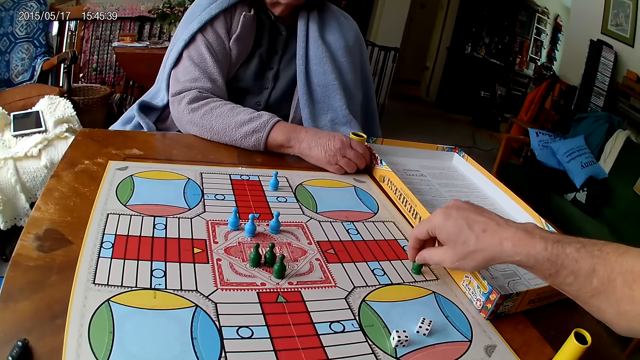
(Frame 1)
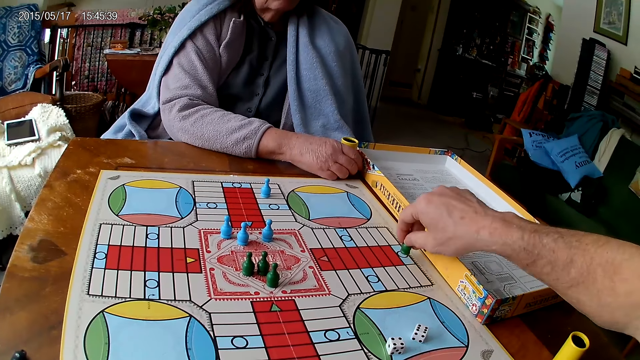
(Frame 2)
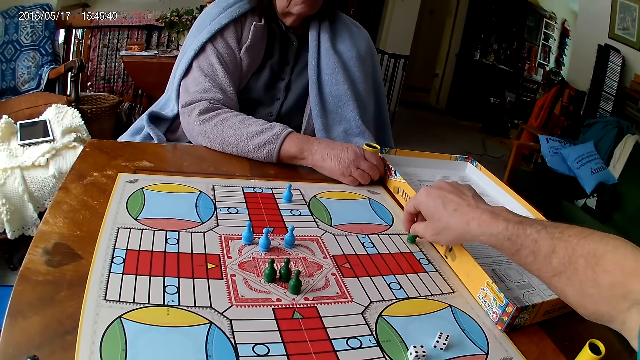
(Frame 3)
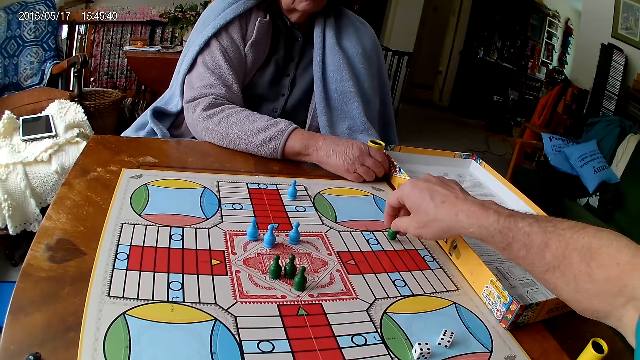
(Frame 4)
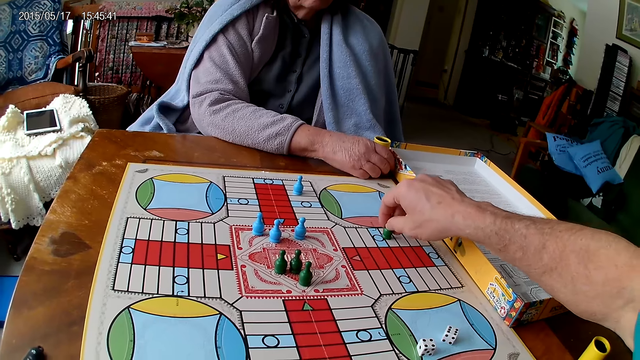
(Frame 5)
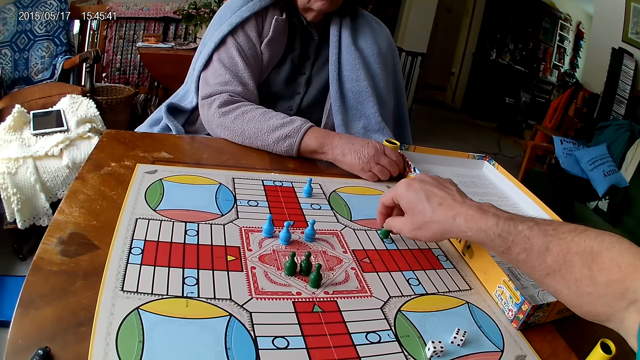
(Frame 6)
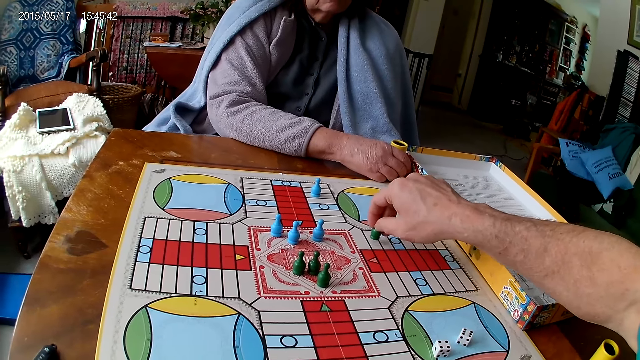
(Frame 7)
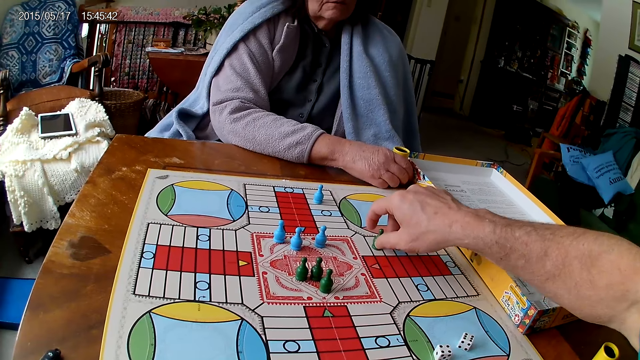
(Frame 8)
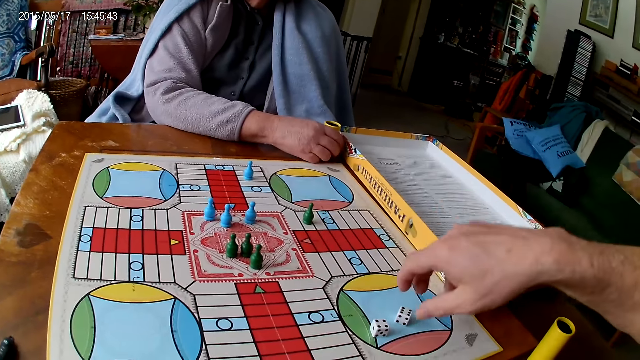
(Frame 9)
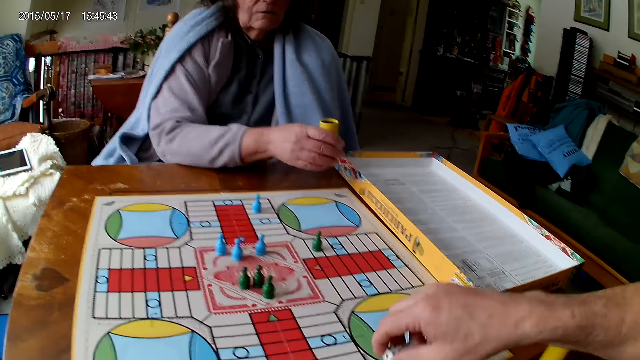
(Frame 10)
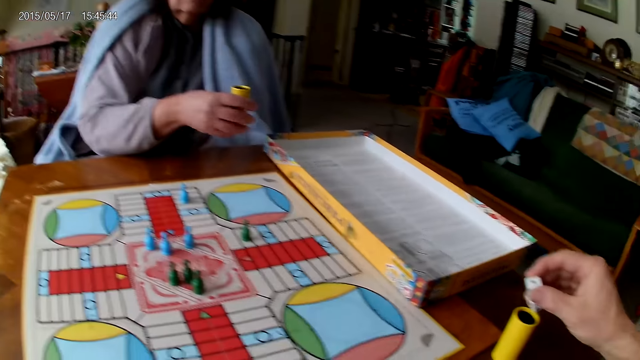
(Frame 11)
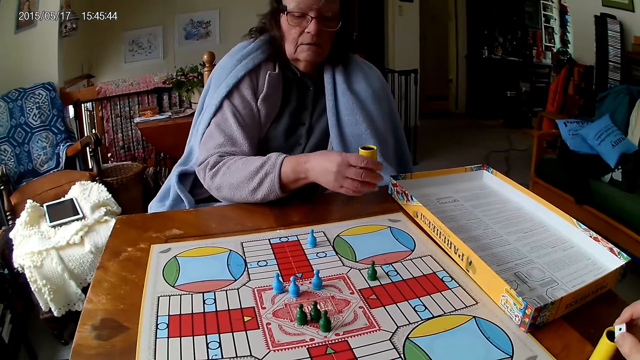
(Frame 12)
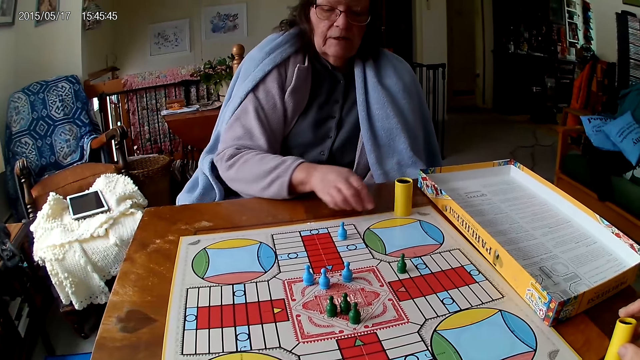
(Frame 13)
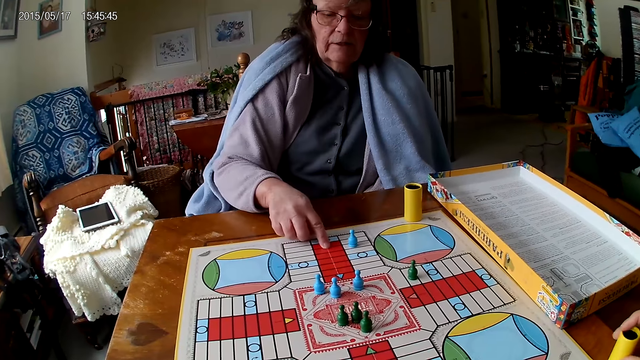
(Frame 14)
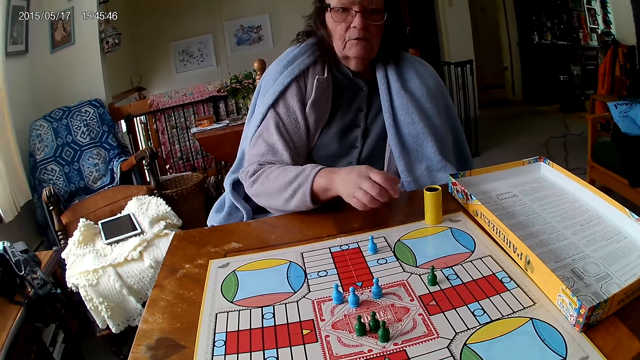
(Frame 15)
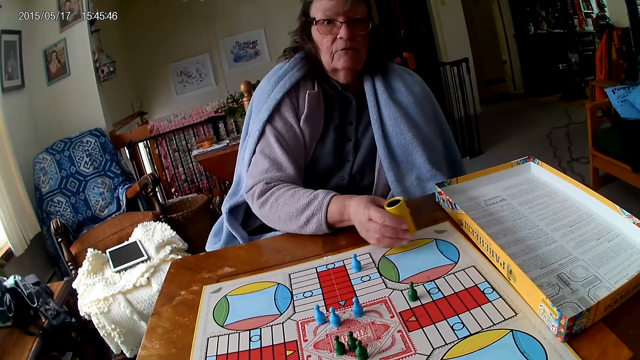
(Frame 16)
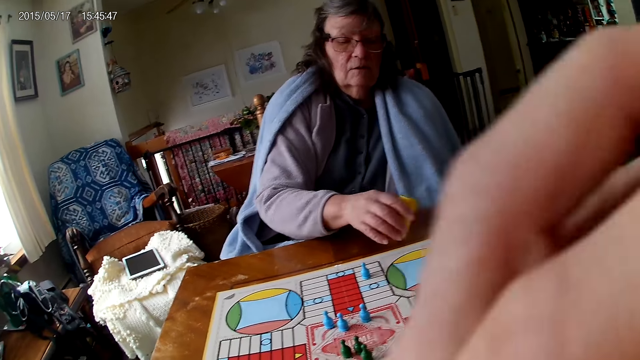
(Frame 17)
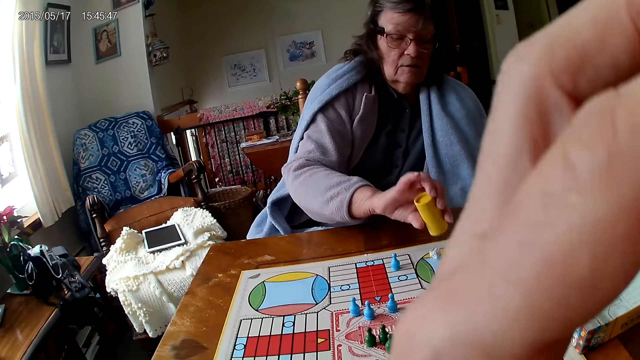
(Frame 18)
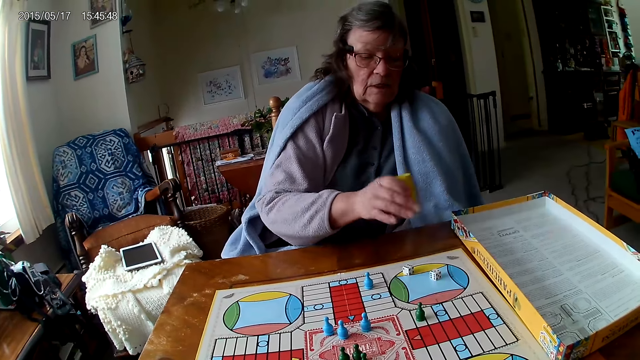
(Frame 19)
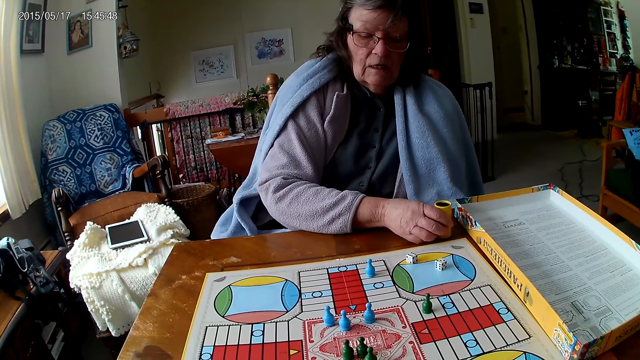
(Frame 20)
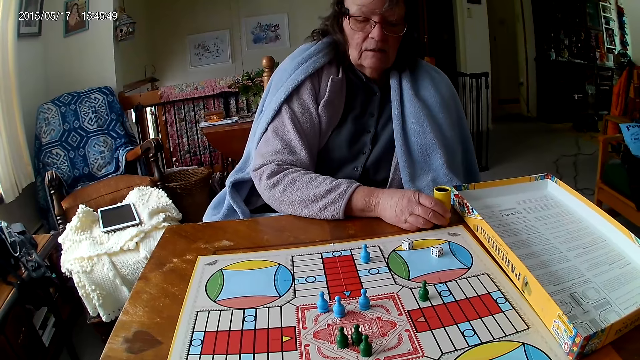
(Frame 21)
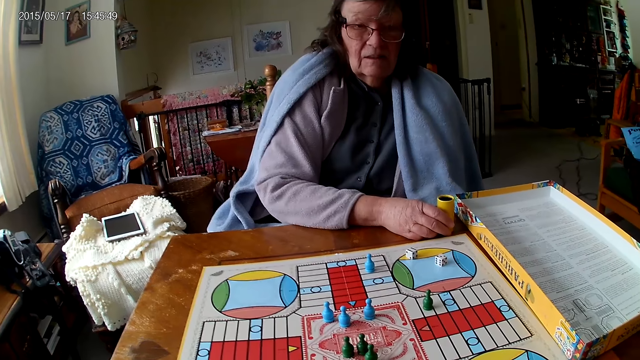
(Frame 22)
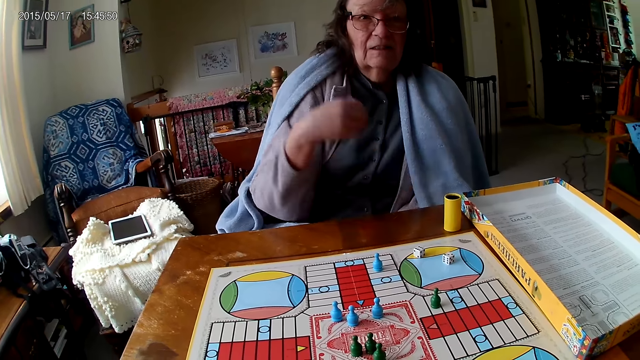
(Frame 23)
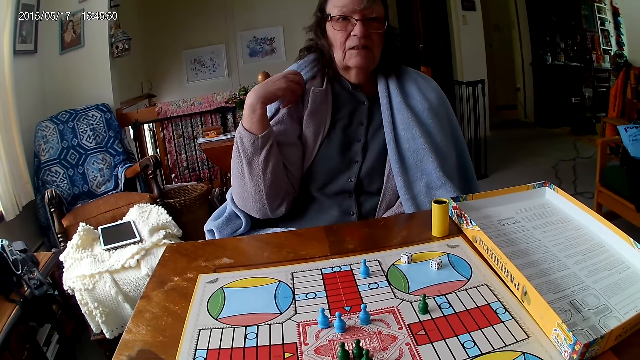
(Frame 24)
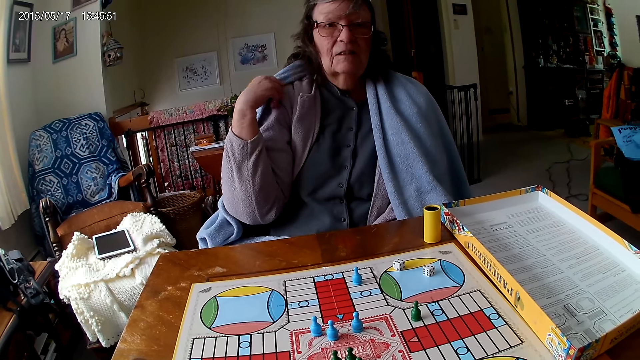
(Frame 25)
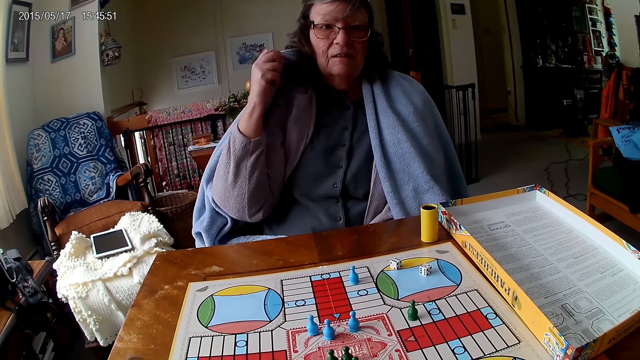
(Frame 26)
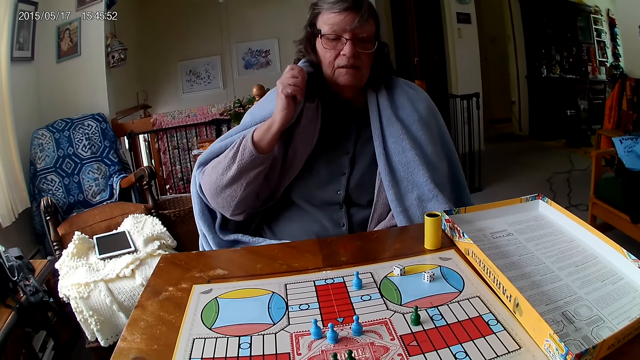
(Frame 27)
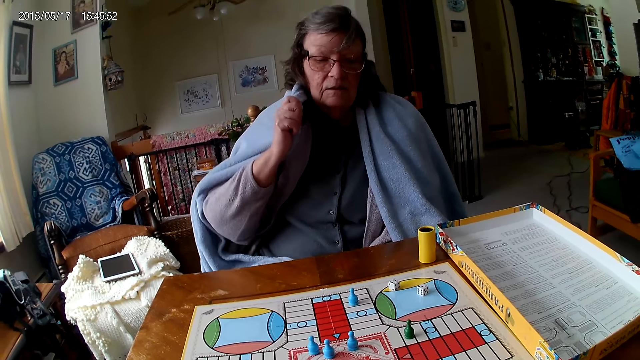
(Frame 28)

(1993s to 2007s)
The camera wearer picks up the chess and moves a piece on the Ludo board with his right hand. He counts spaces on the board with the chess and places the chess on the board. He picks his dice from the Ludo board with his right hand. The woman shakes her container with her right hand. The camera wearer drops the dice into his container. The woman drops her container on the Ludo board. She counts boxes on the Ludo board with her right hand and moves a finger on the board. The camera wearer grabs his container from the table with his right hand. The woman picks up the dice cup and shakes her container with her right hand. The camera wearer raises his hand and touches his face with his left hand. The woman drops the dice in her container on the Ludo board. She drops her container on the table. She moves a cloth on the shoulder.

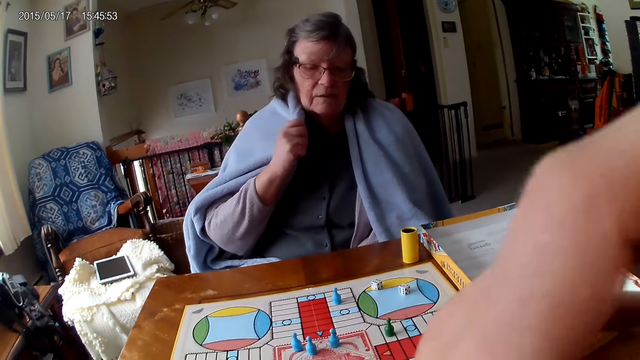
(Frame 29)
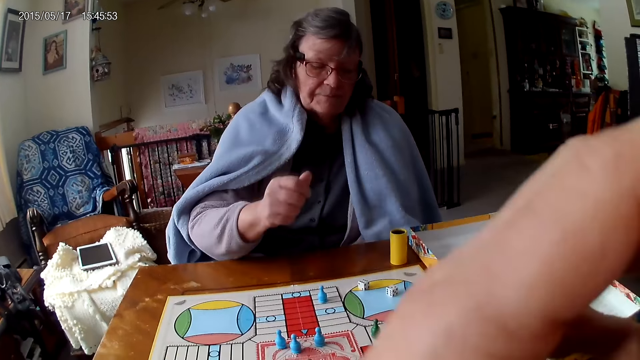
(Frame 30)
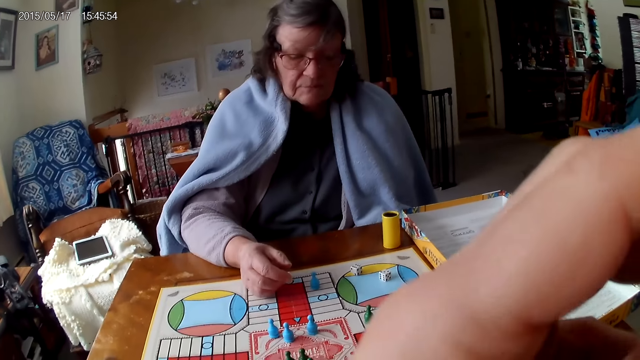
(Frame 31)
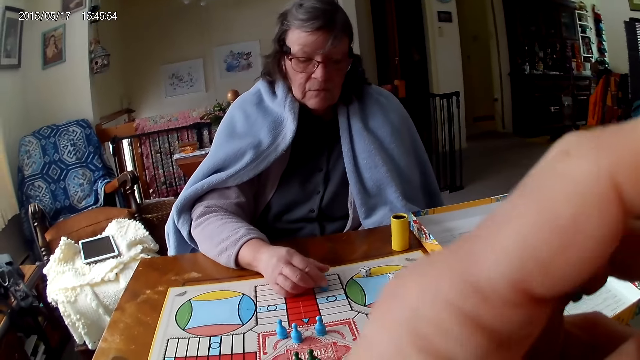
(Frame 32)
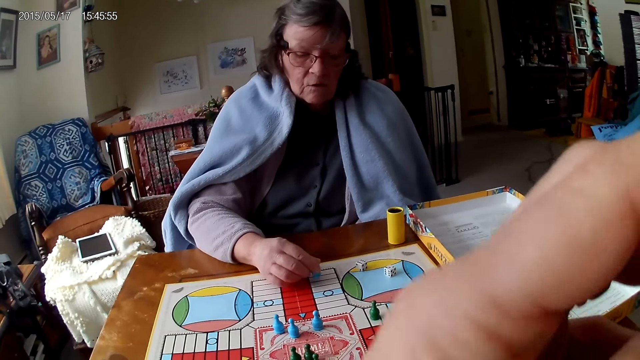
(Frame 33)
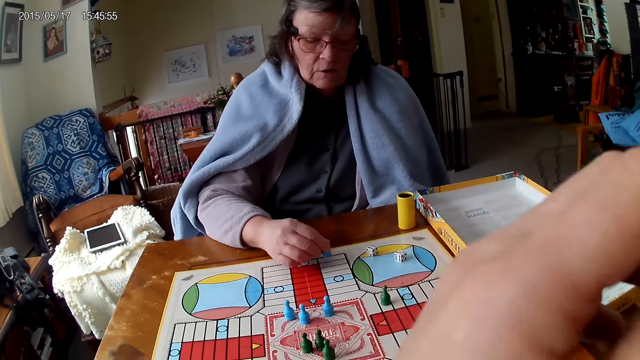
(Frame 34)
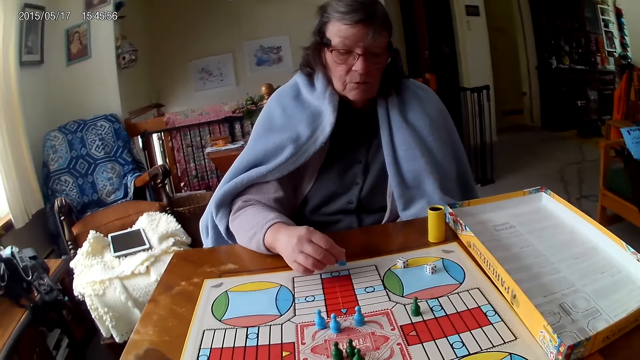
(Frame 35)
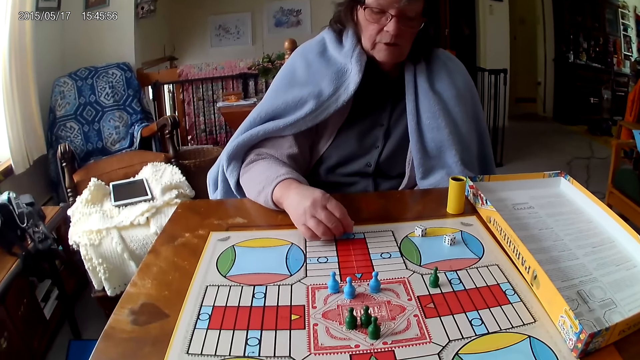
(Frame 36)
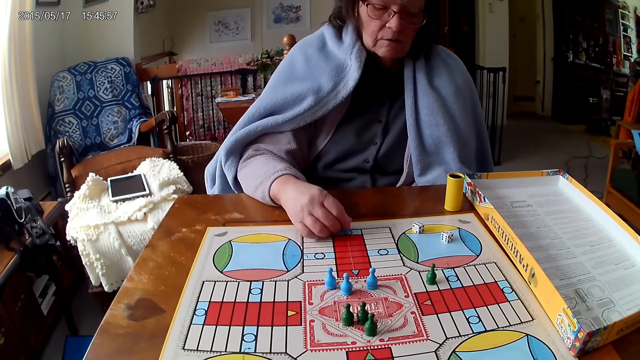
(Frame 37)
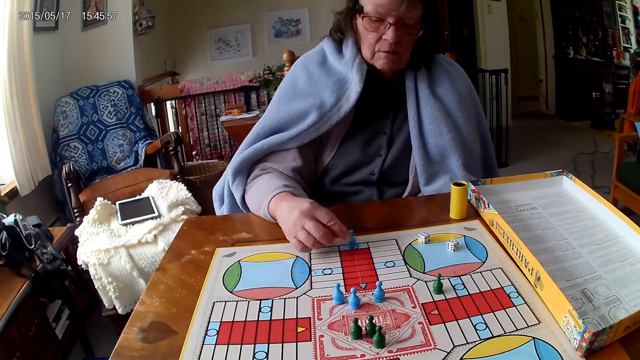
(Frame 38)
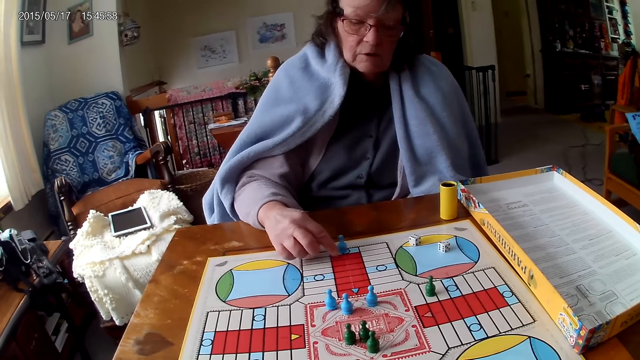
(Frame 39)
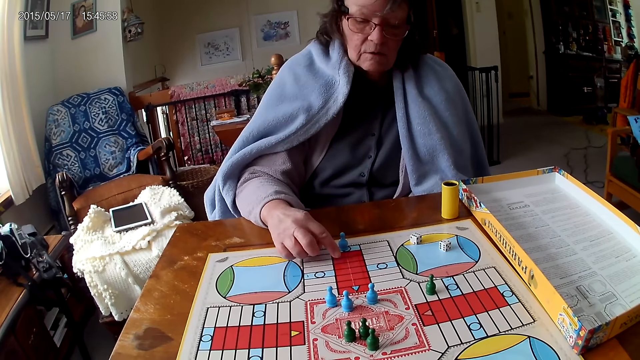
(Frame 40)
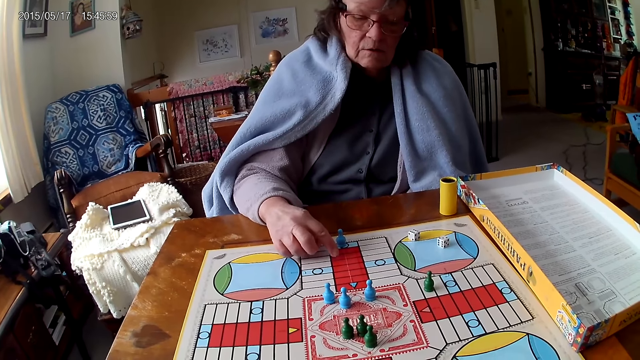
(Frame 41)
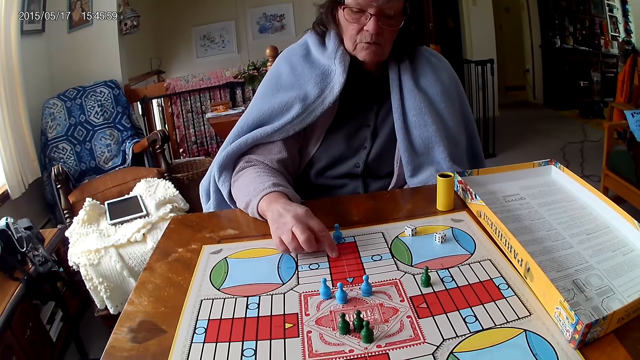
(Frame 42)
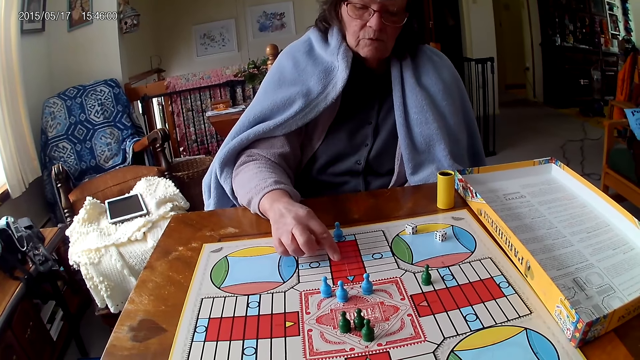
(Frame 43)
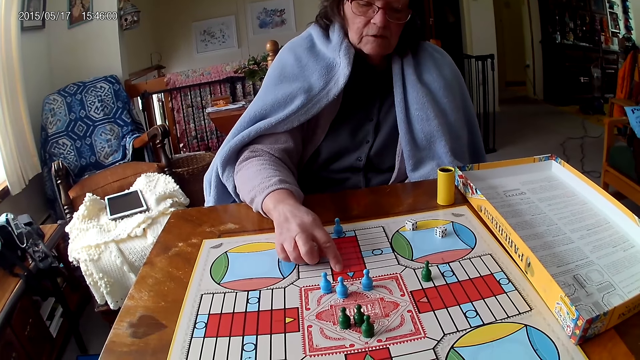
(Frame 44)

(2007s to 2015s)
The camera wearer raises a hand. He touches his face with his left hand. A woman moves a piece on the Ludo board with her right hand. She picks up the chess. She counts spaces on the board with the chess. She places the chess on the board. She counts boxes on the Ludo board with her right hand.
